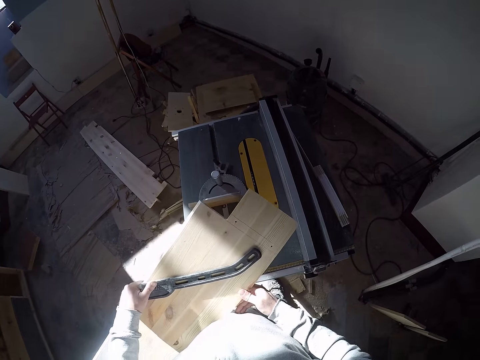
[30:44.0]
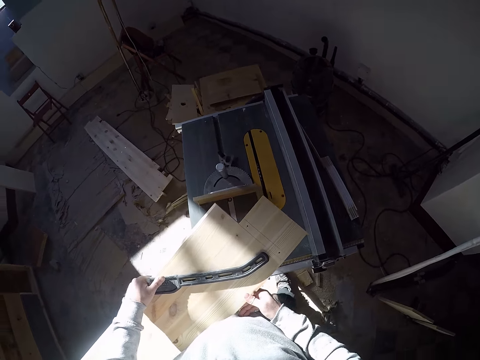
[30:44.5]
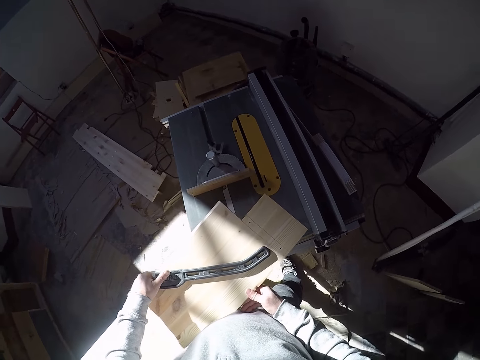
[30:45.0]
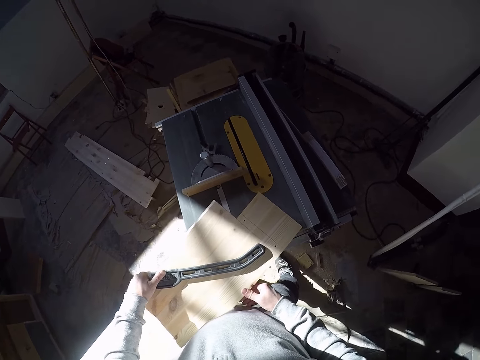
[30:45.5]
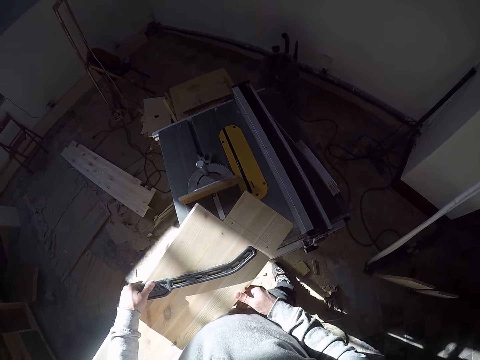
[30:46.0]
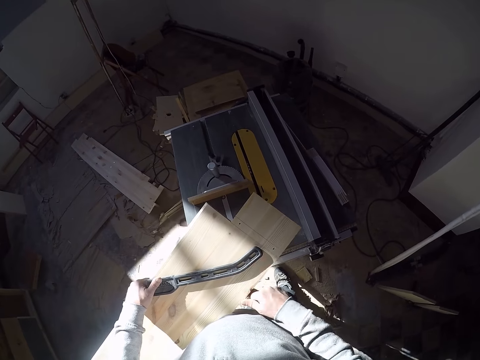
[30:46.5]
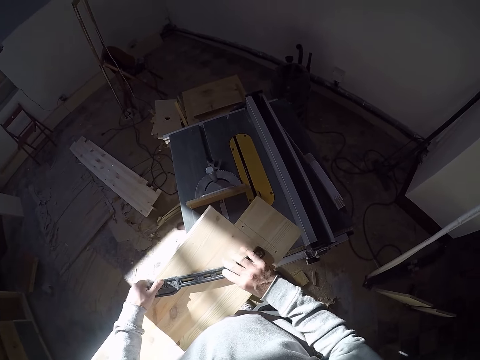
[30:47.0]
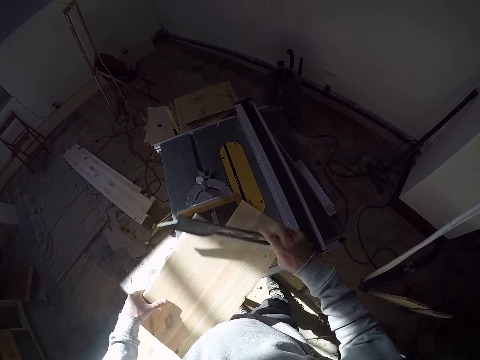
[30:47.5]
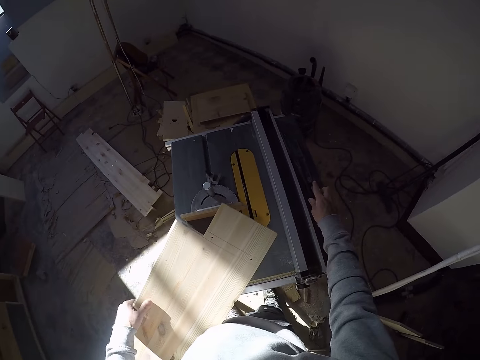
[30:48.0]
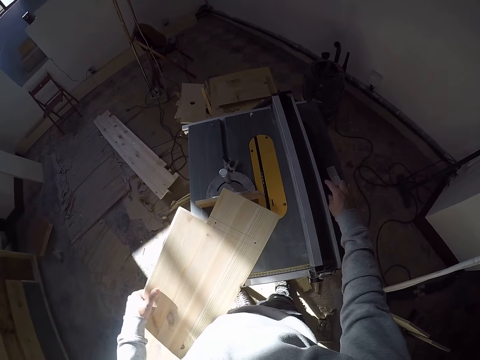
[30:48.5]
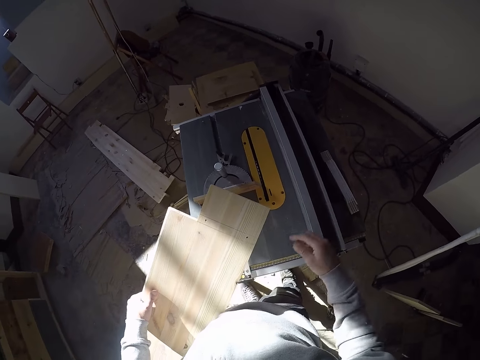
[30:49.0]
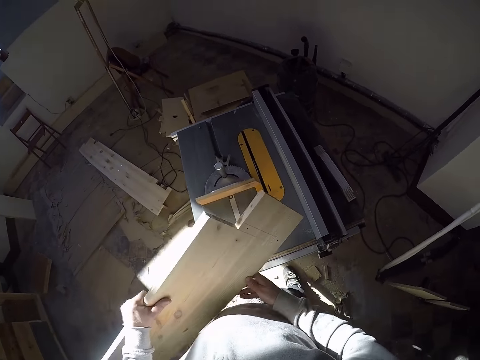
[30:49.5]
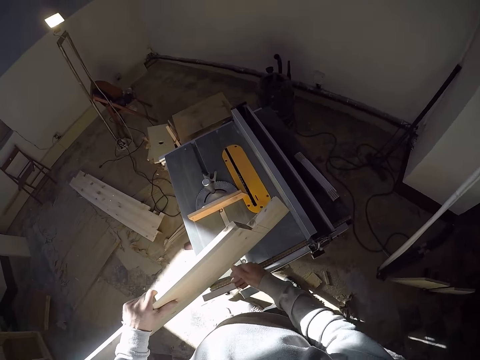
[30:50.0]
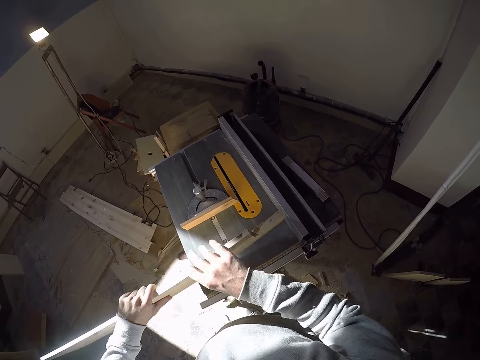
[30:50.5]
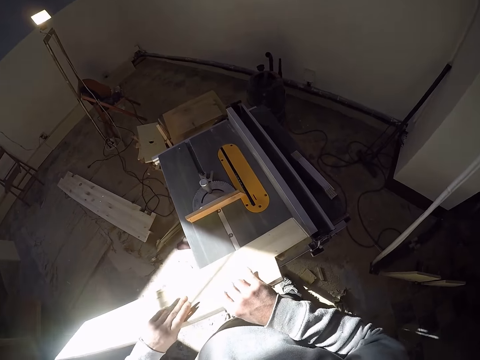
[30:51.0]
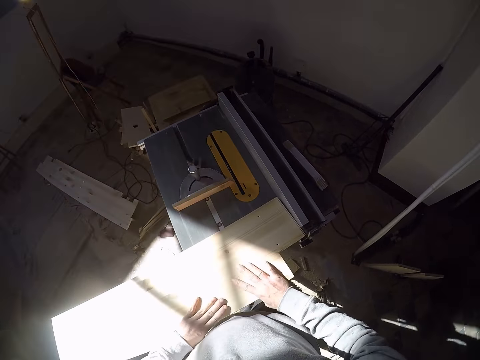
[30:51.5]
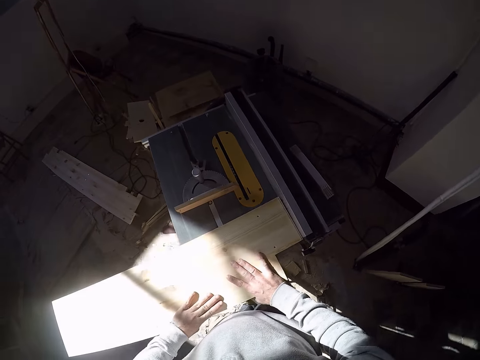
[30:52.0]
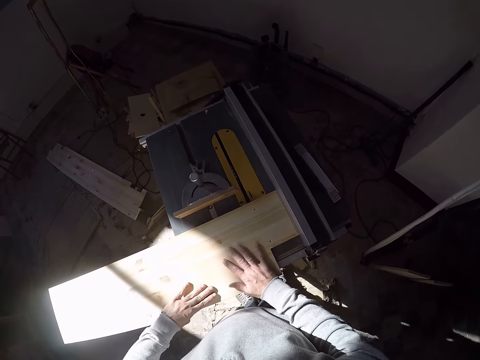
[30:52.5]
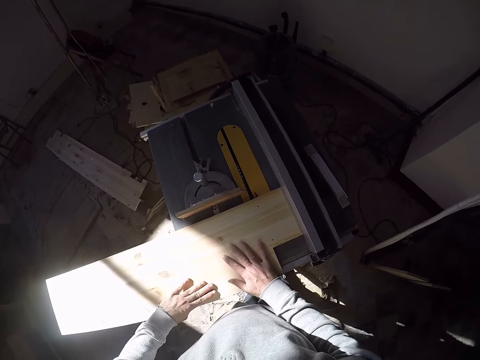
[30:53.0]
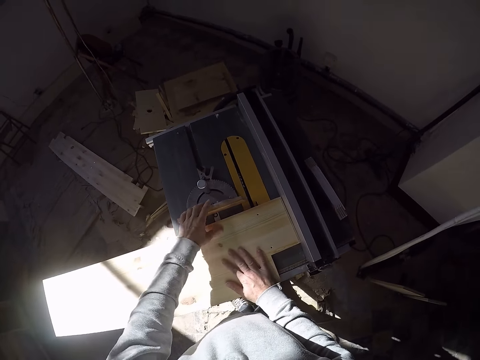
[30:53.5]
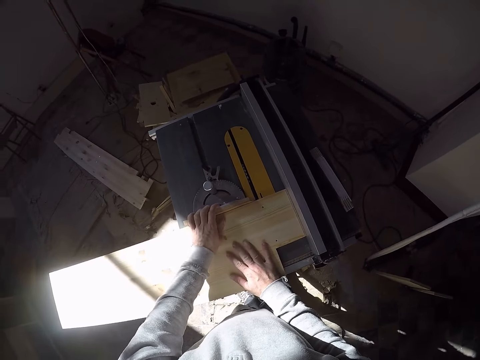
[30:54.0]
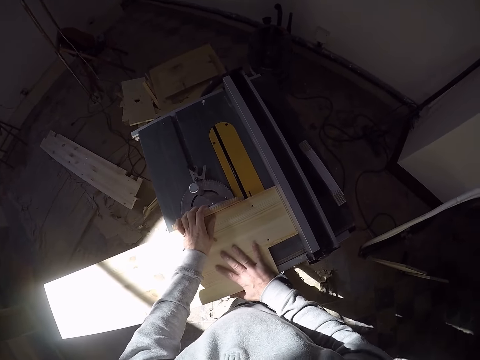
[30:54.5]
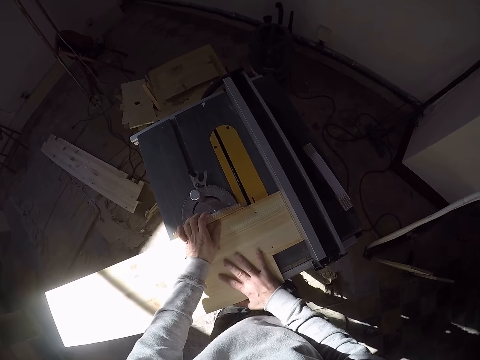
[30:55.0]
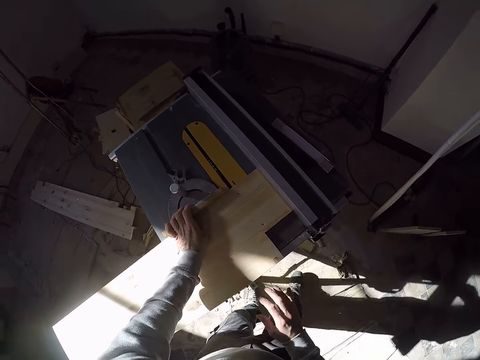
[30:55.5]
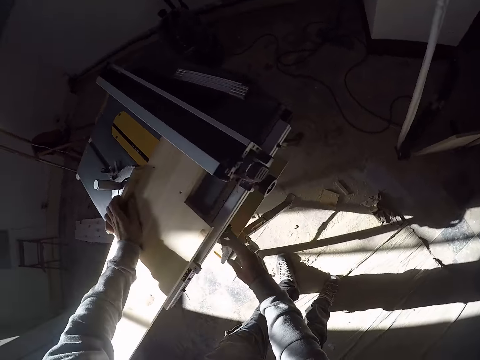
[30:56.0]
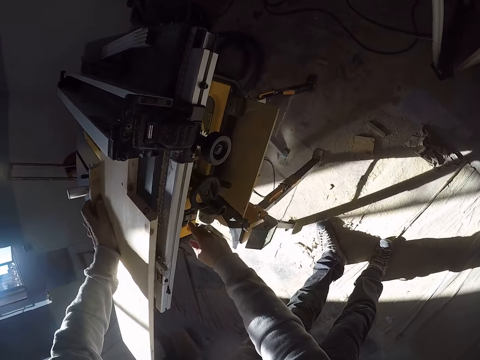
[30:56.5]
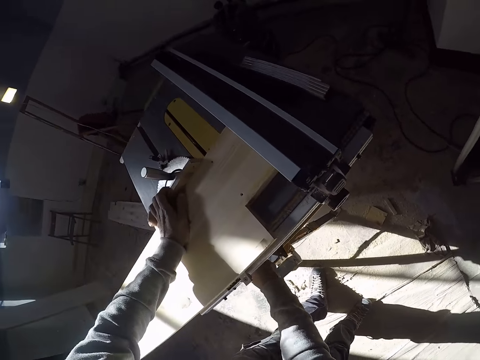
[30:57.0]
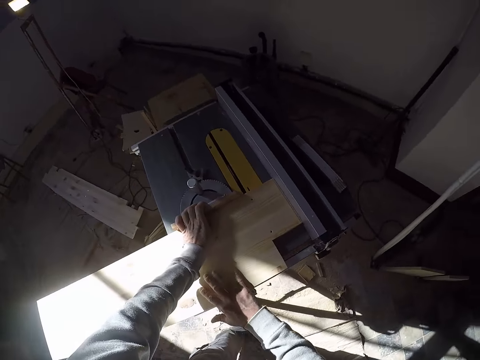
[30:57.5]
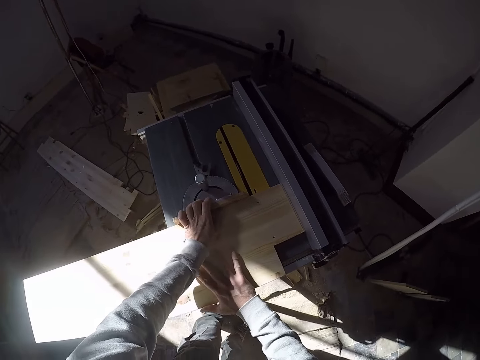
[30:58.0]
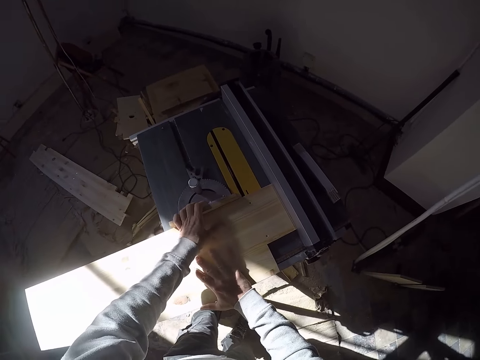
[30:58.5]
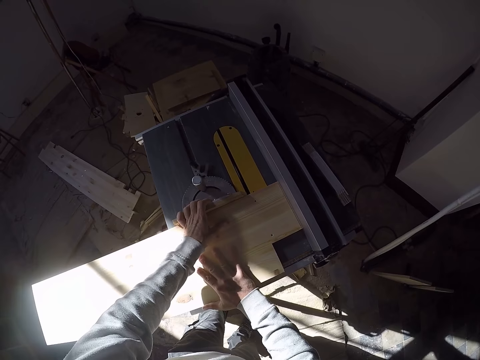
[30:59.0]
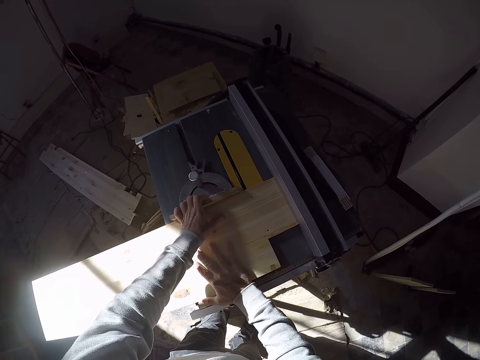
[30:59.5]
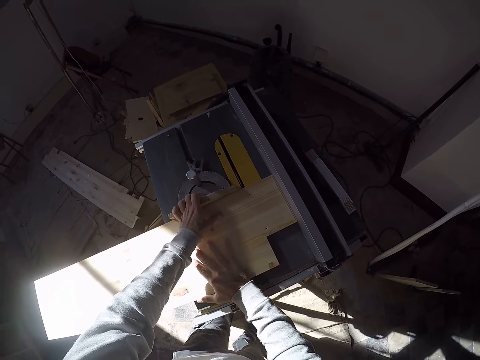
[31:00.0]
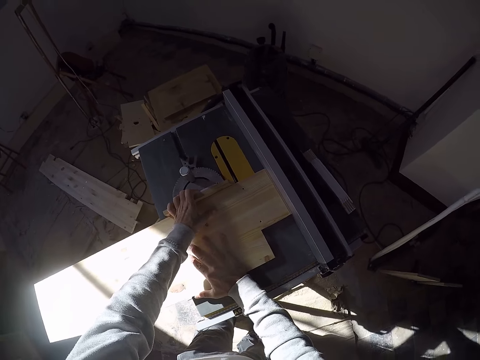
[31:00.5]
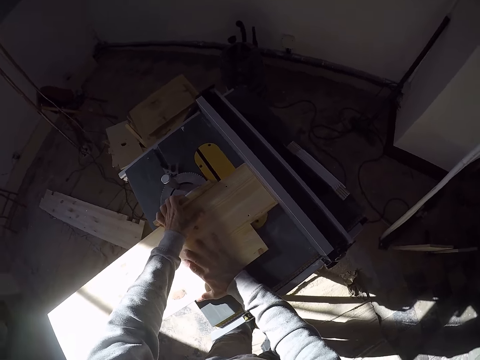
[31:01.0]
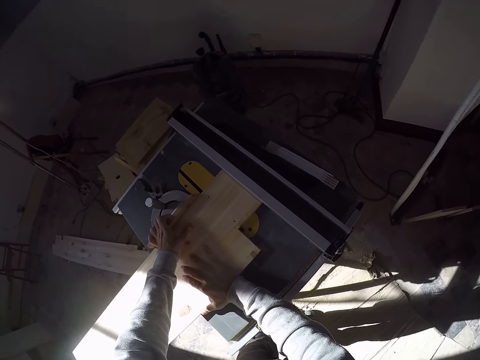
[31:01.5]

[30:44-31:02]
The camera wearer drops the wood on the iron saw table. He picks up the tool from the wood with his right hand and drops the tool on the iron saw table. He holds the plank. He holds the plank again. He turns the plank on the circular wood cutter. He drops the wood on the iron saw table. He moves the plank on the circular wood cutter. He moves the measuring tool. He pushes the button under the iron saw table with his right hand. He turns on the circular wood cutter. He cuts the plank. He adjusts the wood on the iron saw table.

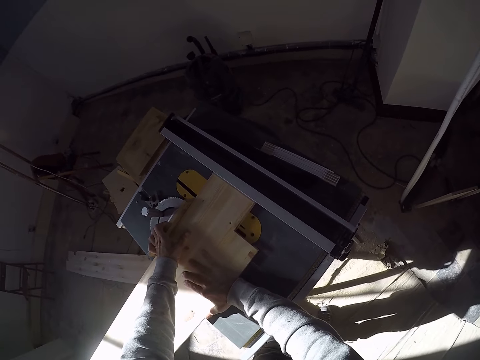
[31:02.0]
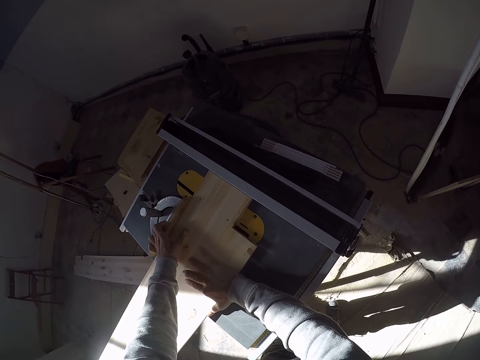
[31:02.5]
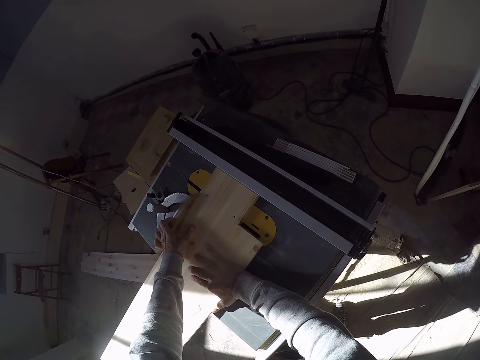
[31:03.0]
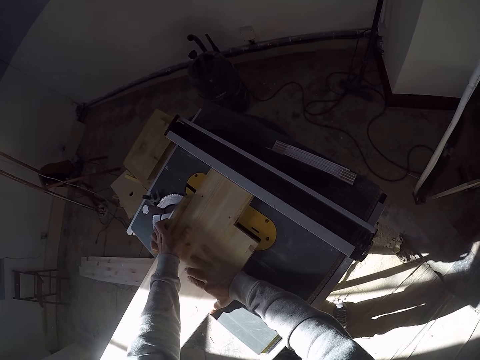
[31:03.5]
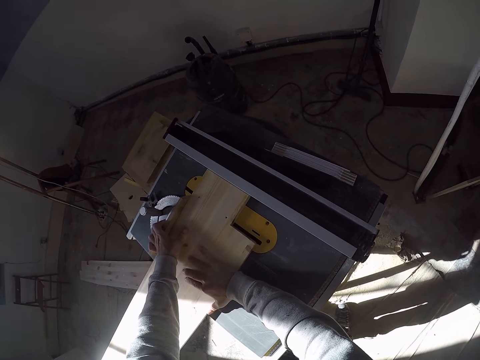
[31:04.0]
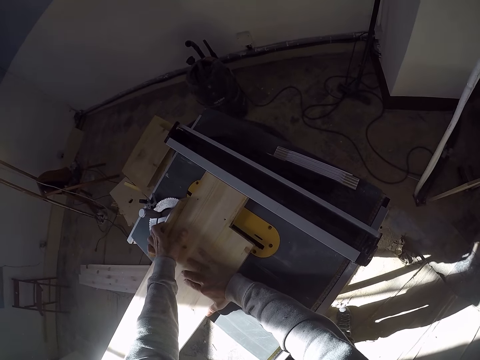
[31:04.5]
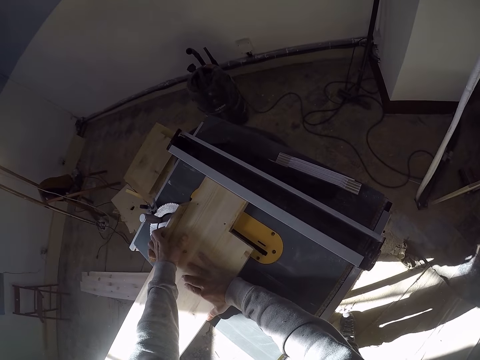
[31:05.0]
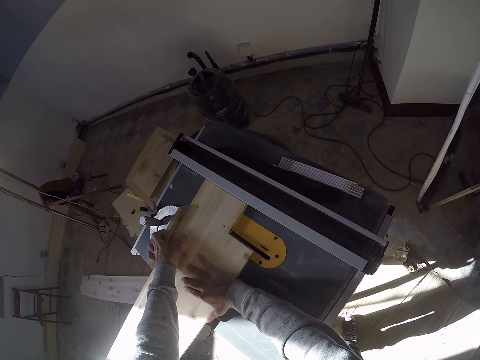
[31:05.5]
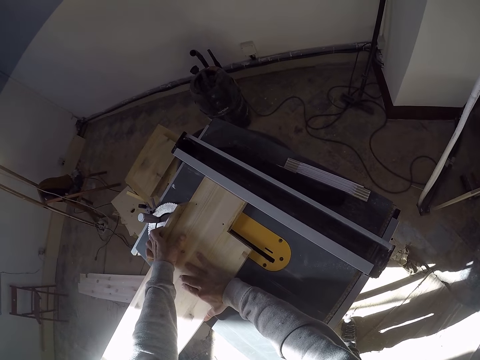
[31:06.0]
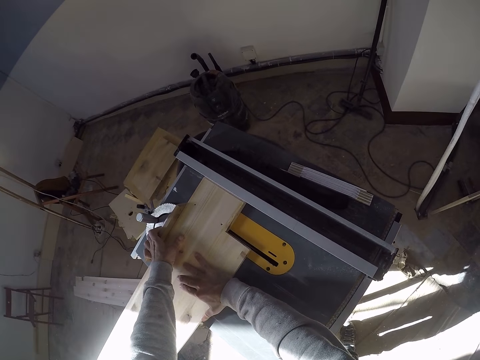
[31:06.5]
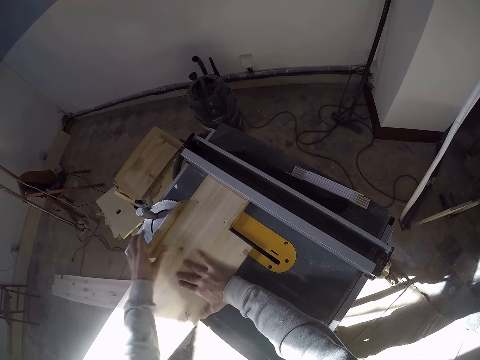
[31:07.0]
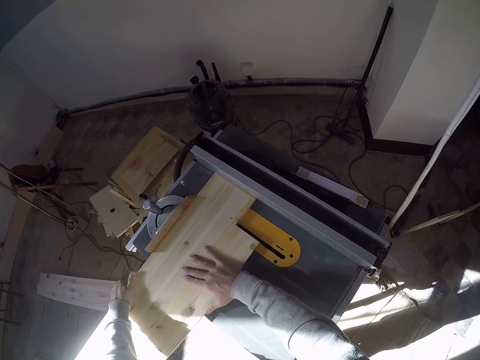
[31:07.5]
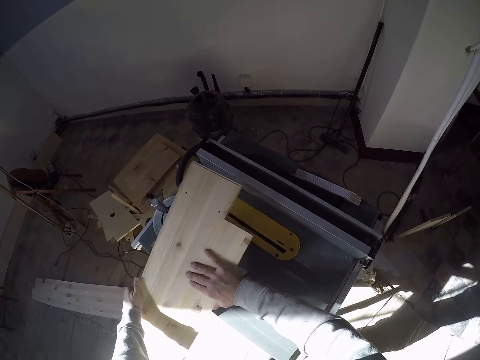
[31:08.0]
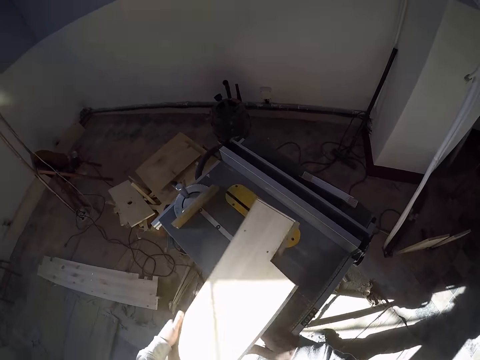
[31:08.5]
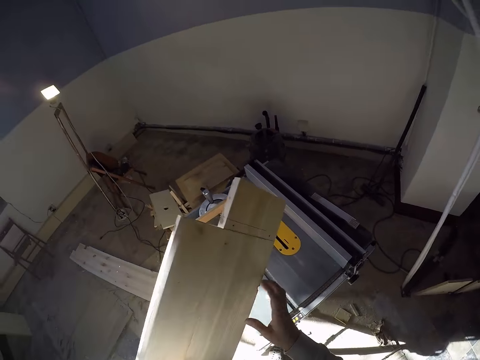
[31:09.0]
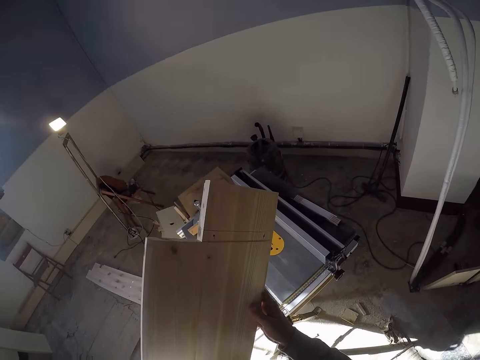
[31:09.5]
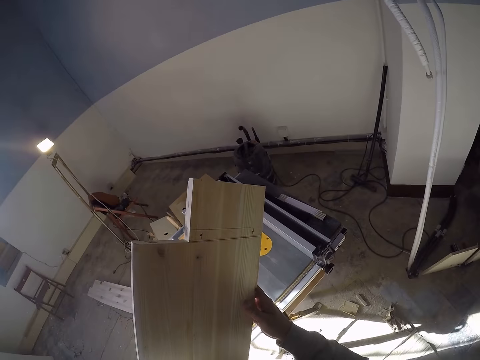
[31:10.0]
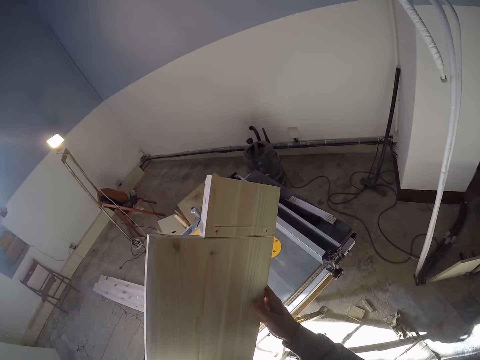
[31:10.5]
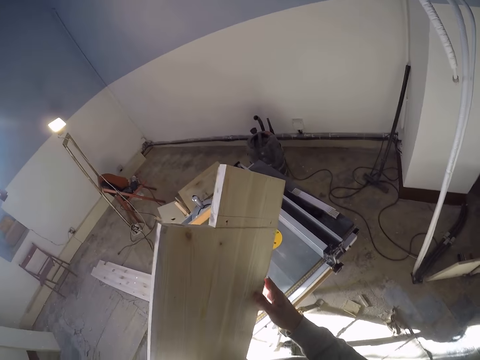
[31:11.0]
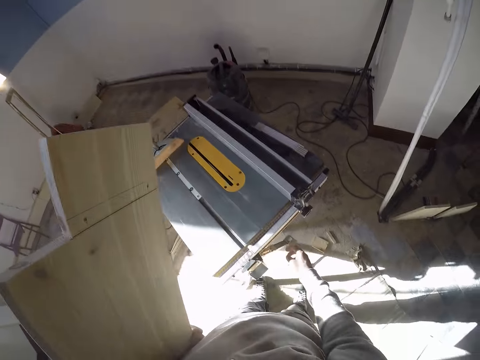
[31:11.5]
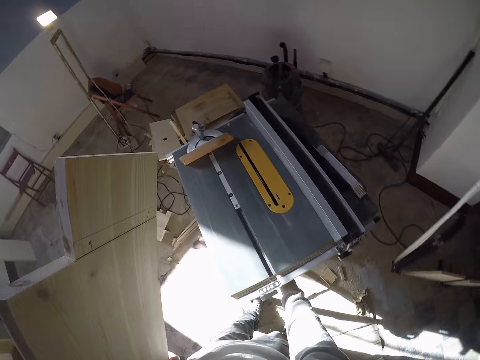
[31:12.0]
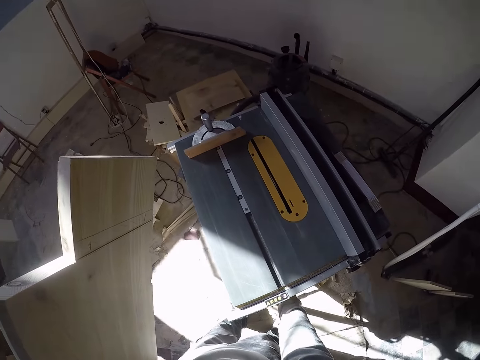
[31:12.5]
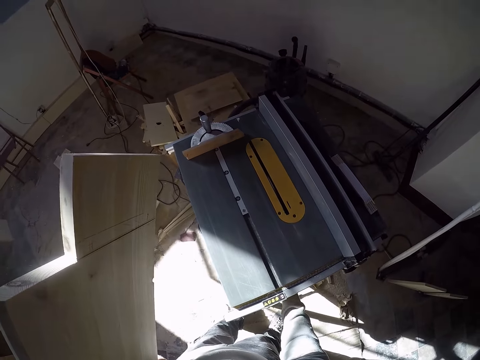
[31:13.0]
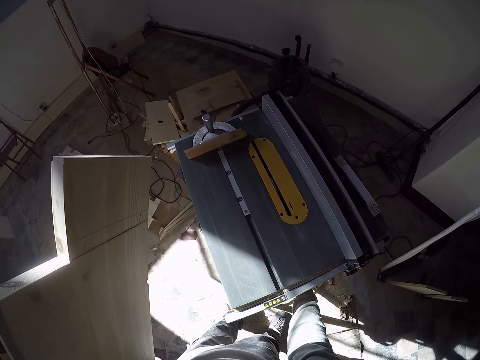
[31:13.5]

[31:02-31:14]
The camera wearer lifts the table wood from the iron saw table. They turn the plank. They turn off the circular wood cutter.
